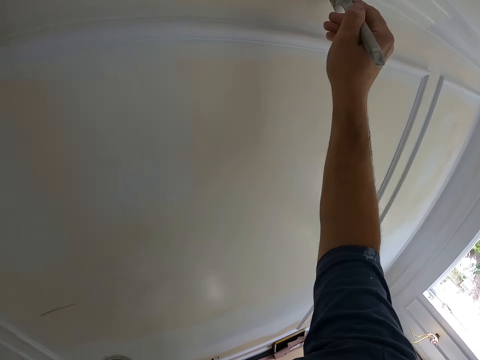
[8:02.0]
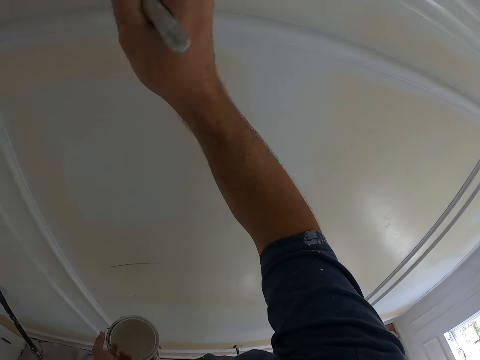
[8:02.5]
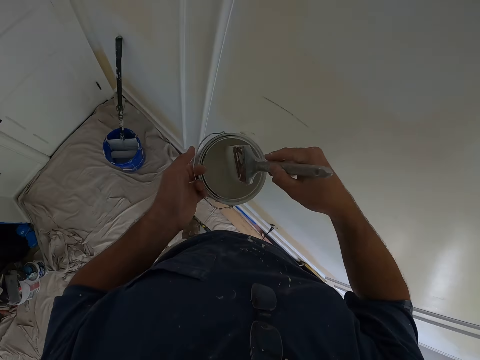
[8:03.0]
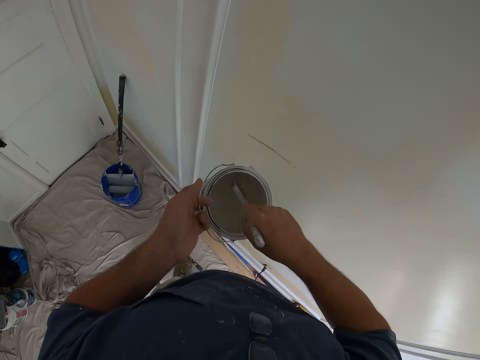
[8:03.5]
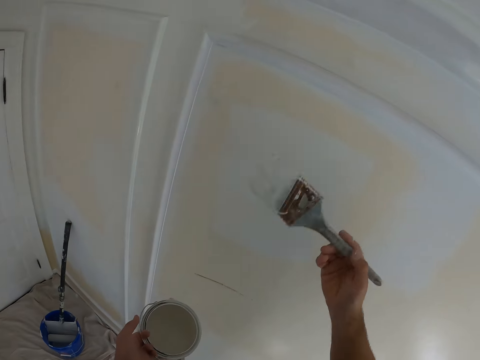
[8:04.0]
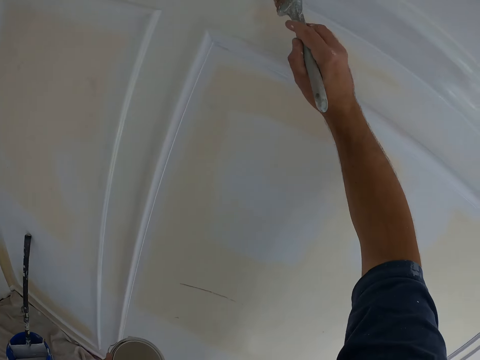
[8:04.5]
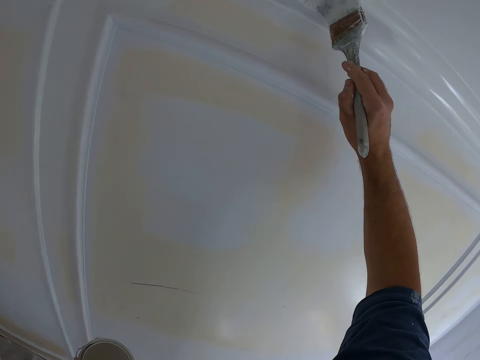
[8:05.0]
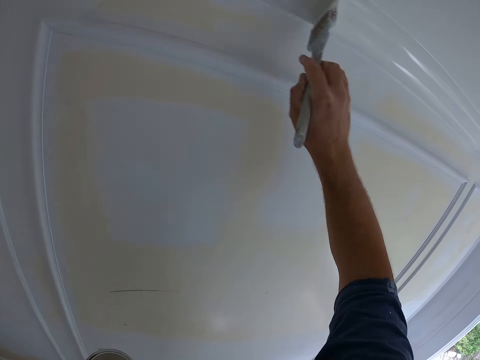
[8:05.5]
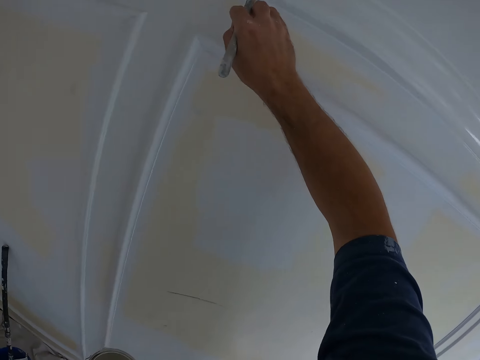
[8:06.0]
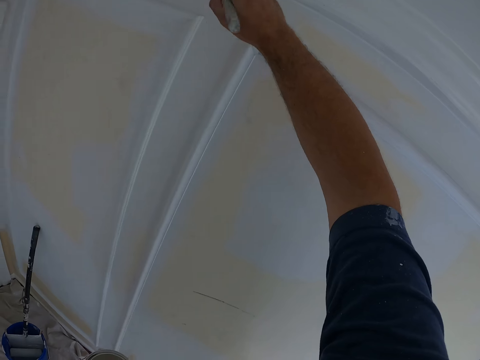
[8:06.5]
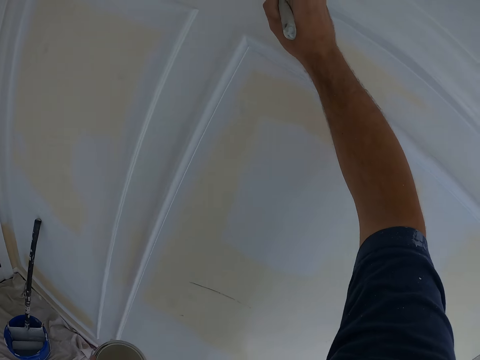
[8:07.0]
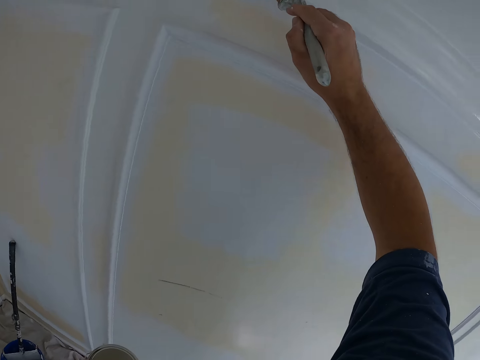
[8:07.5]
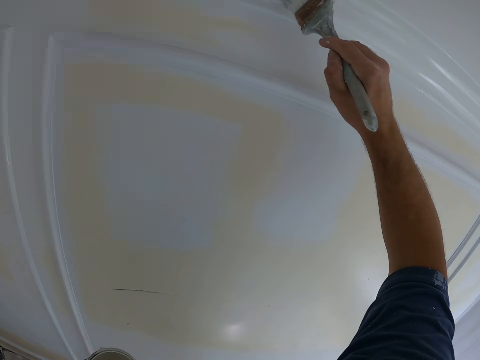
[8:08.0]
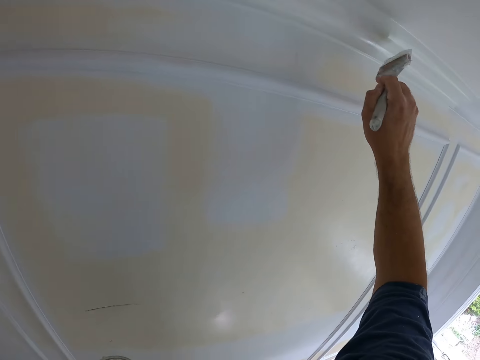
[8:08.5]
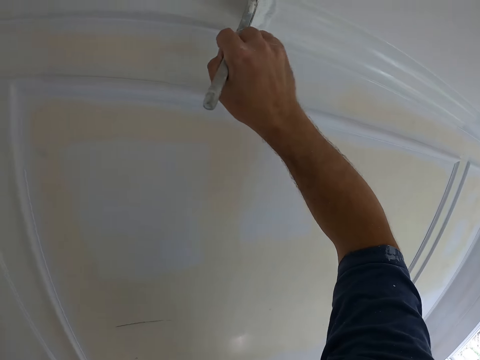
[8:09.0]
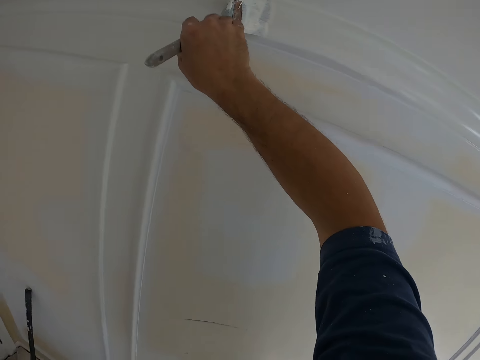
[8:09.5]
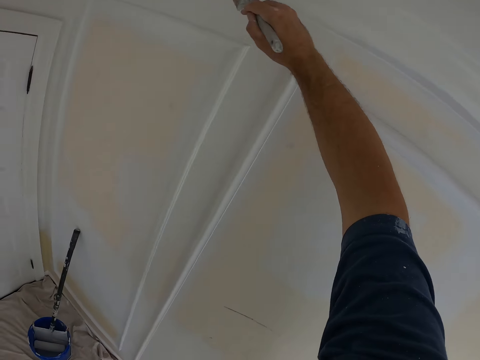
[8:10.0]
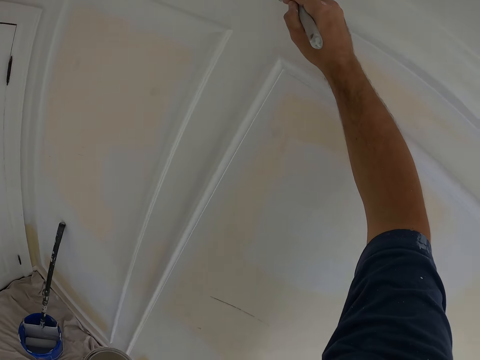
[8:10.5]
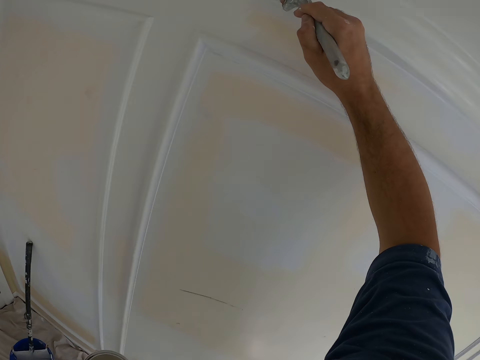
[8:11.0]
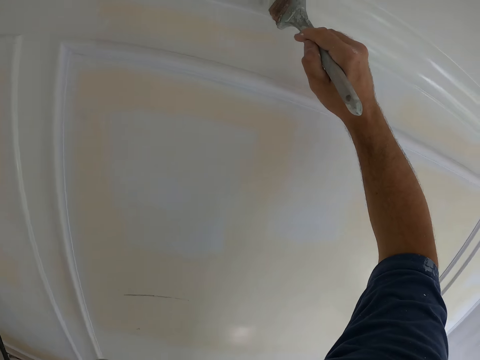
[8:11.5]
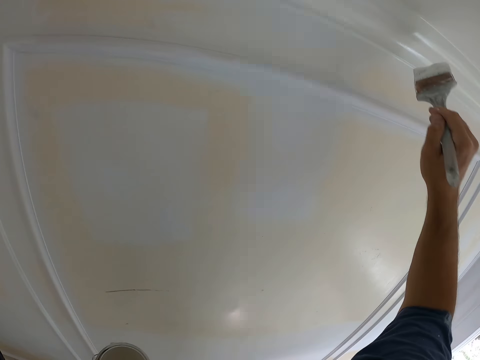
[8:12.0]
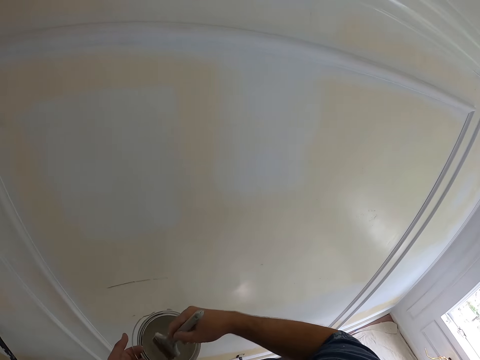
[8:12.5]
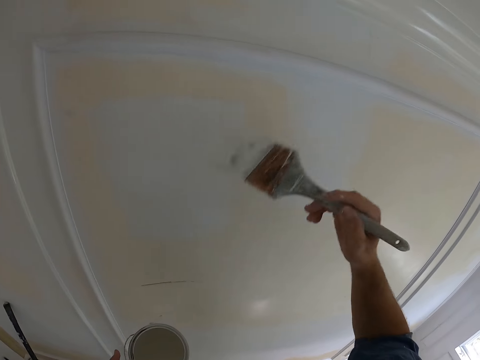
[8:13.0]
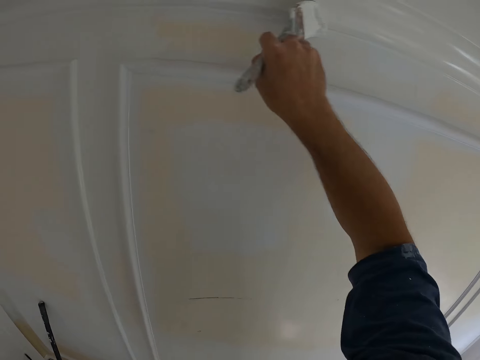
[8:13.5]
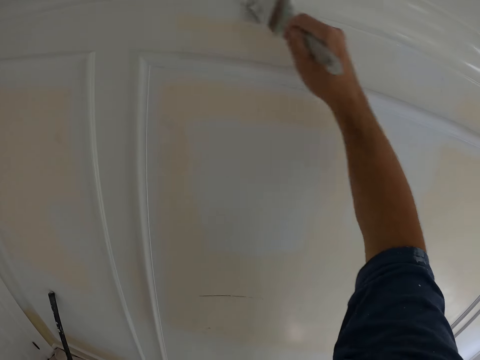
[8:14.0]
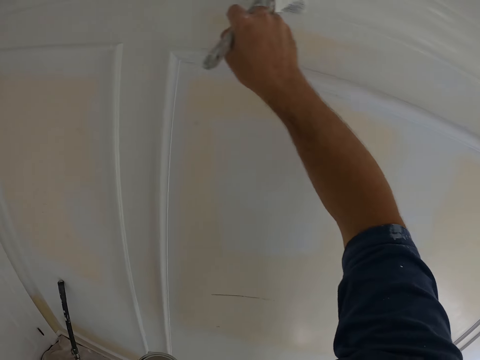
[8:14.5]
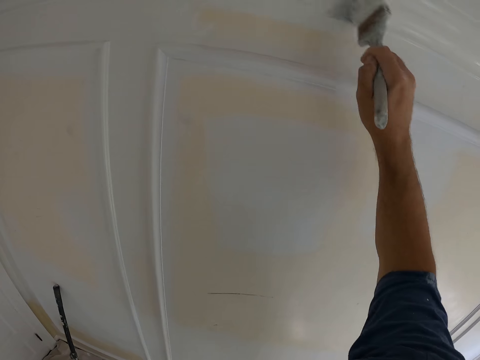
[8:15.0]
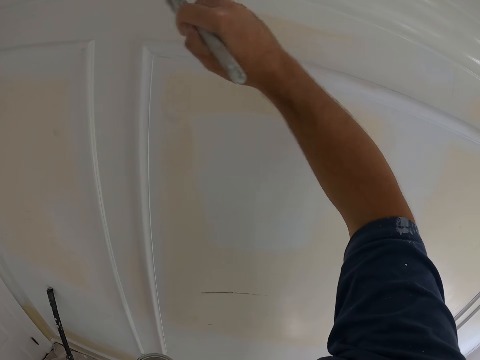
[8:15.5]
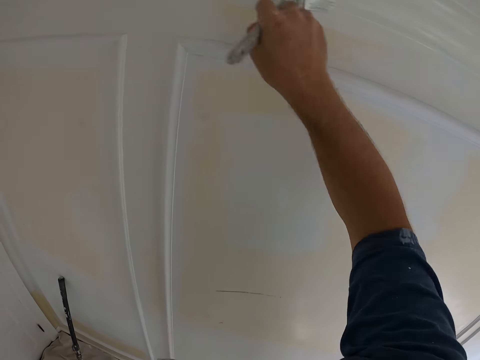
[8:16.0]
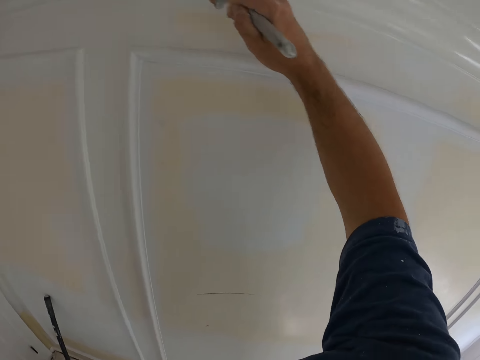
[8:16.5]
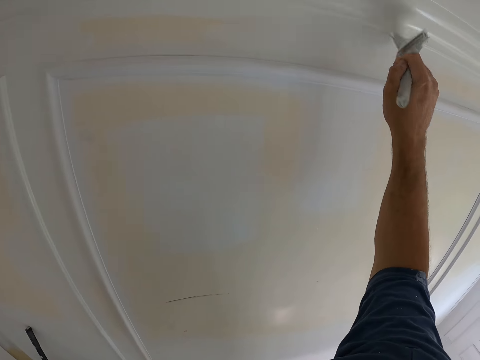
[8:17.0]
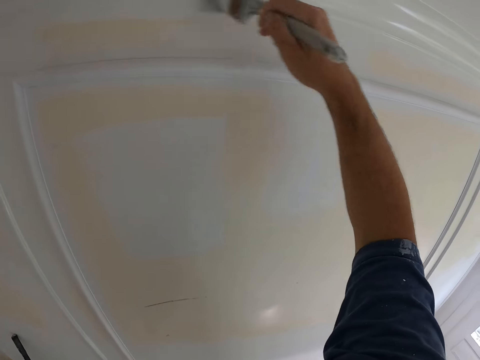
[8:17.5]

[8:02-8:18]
The camera wearer puts the painting brush in the paint can. They paint the wall. They put the painting brush in the paint can again and paint the wall again.

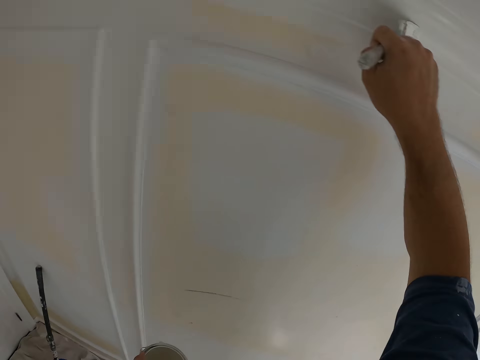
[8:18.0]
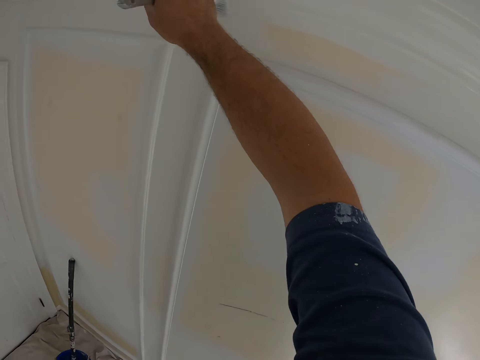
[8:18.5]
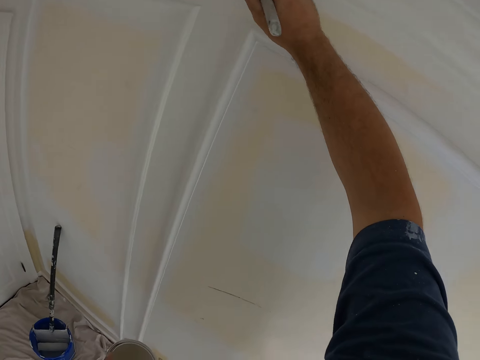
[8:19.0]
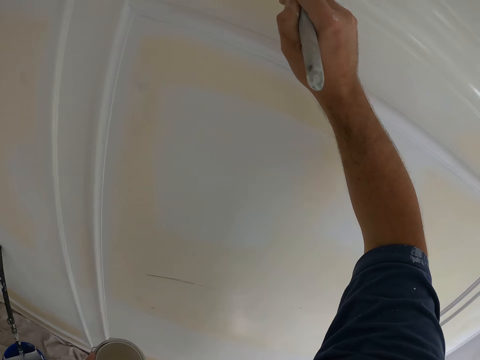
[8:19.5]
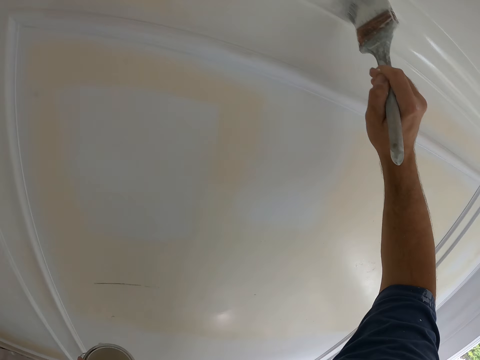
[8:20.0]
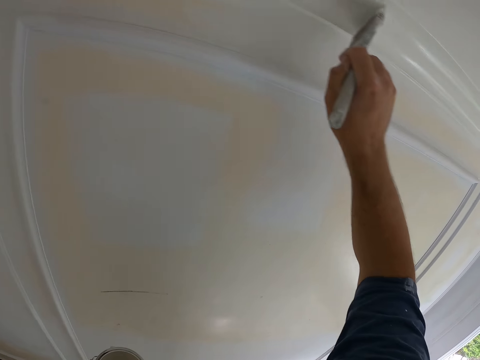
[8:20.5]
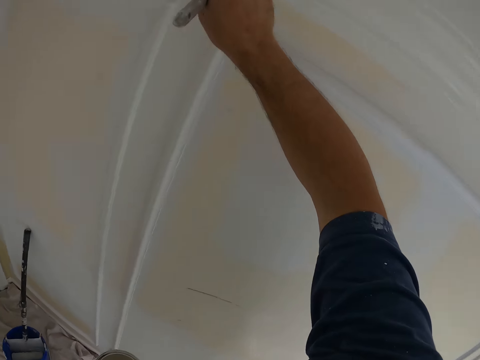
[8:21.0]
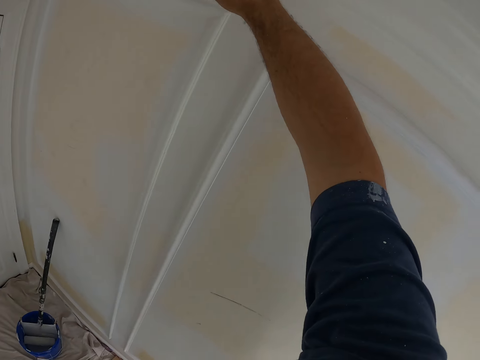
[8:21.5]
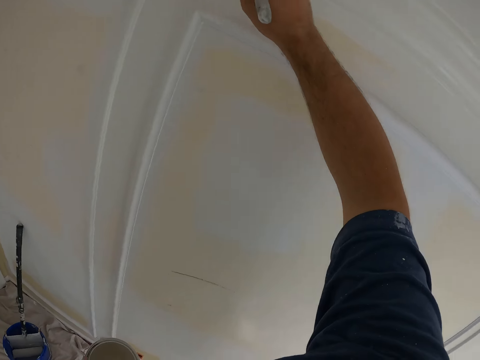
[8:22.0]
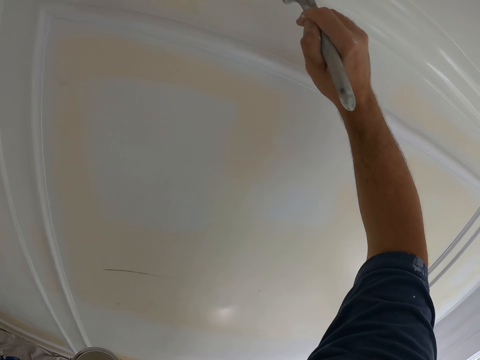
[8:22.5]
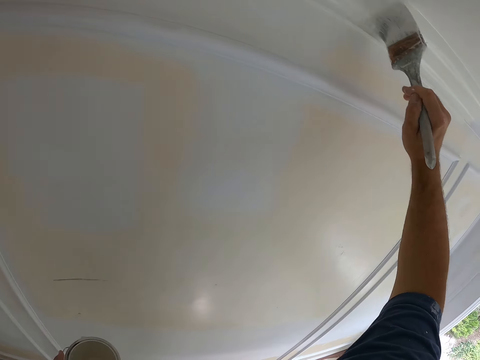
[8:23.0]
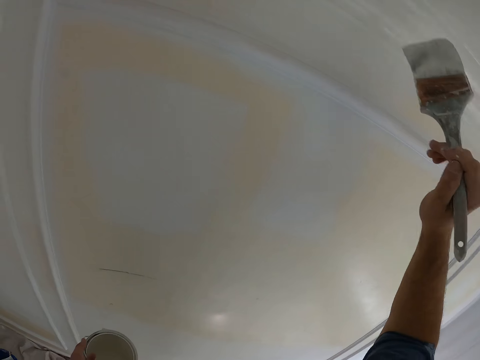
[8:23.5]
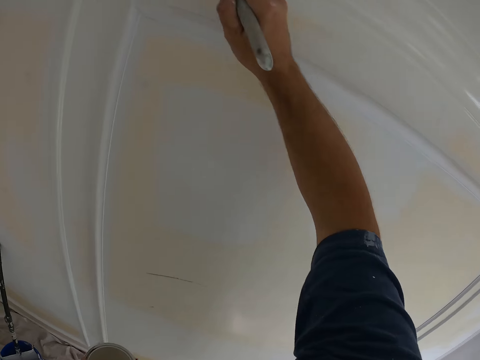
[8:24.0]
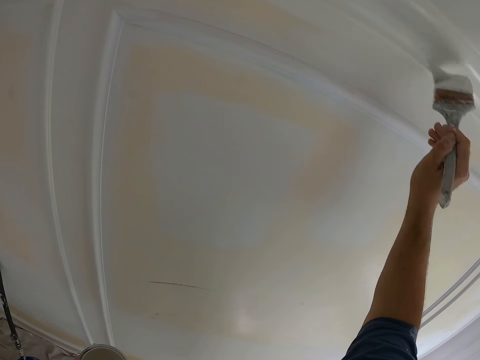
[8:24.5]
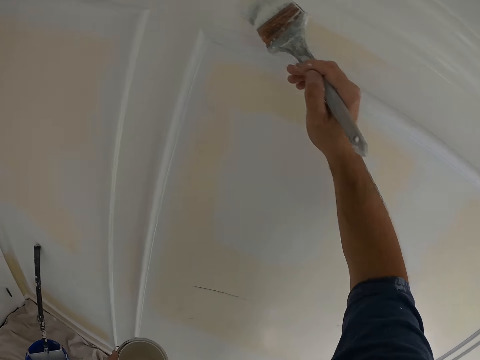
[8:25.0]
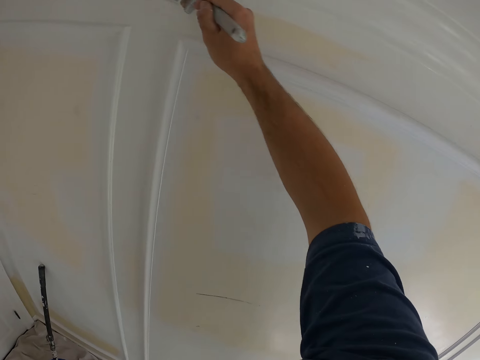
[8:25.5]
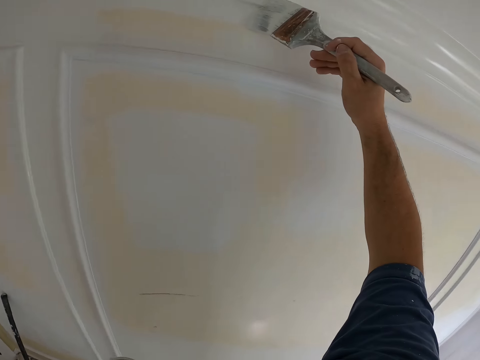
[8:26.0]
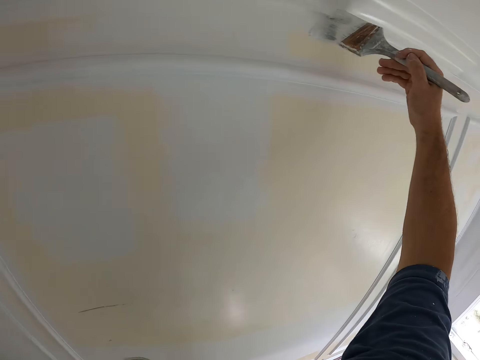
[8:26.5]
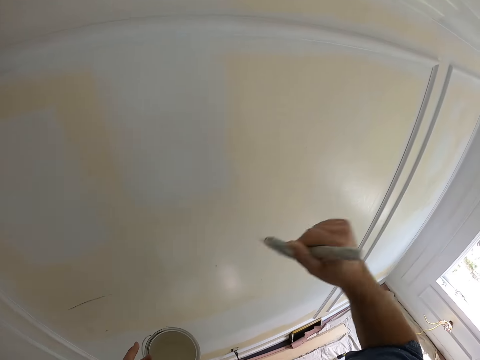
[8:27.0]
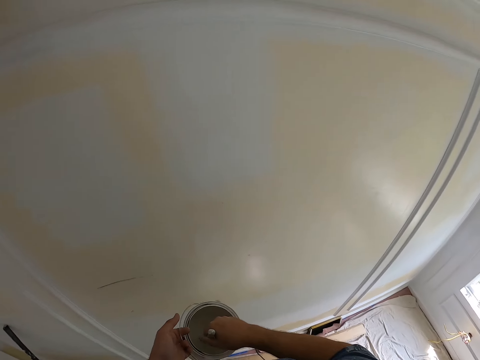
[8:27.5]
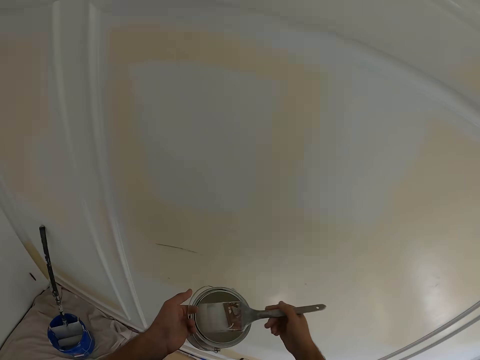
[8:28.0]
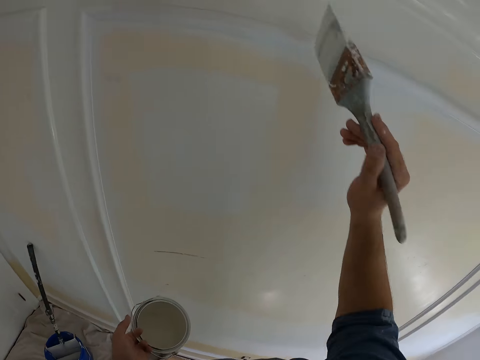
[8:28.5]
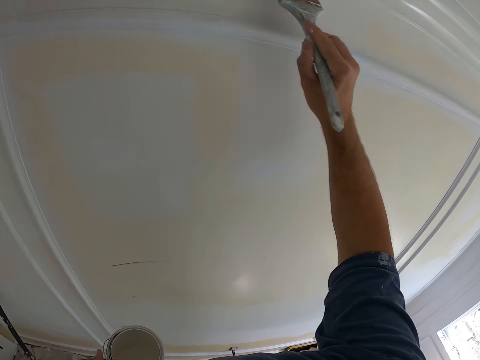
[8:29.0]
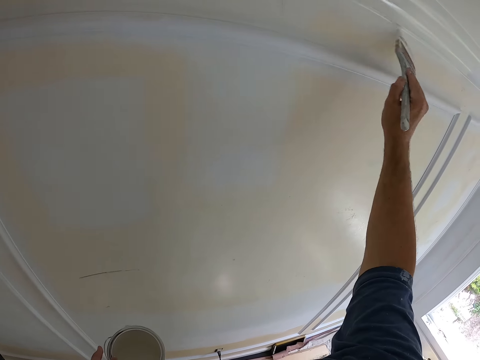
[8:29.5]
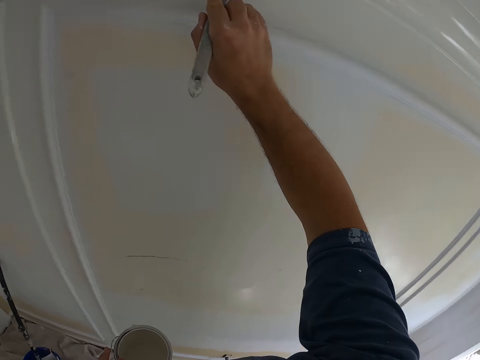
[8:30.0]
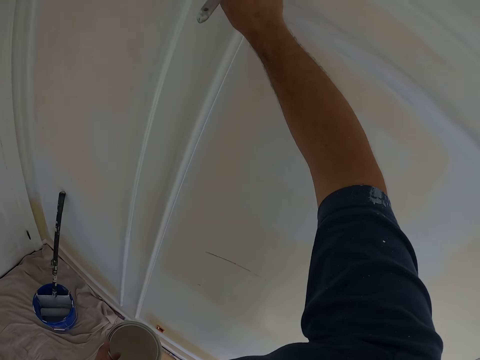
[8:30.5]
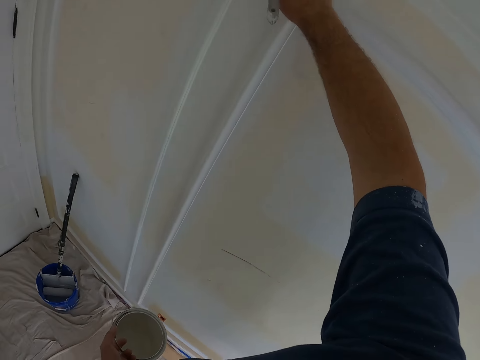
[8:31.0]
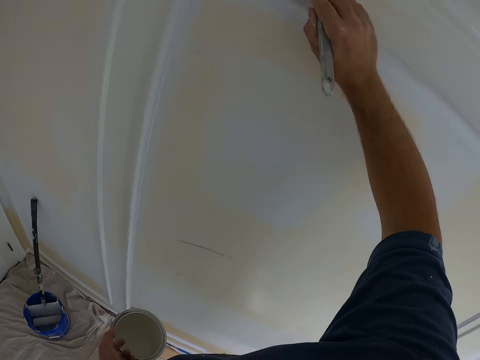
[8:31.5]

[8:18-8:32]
The camera wearer puts the painting brush in the paint can. They paint the wall.
